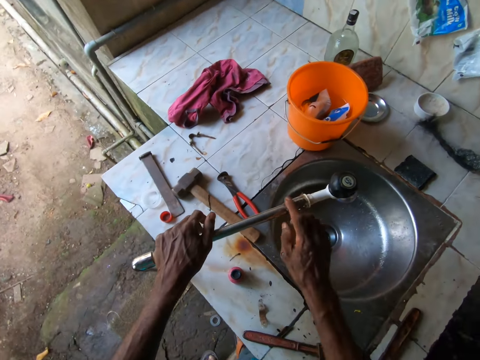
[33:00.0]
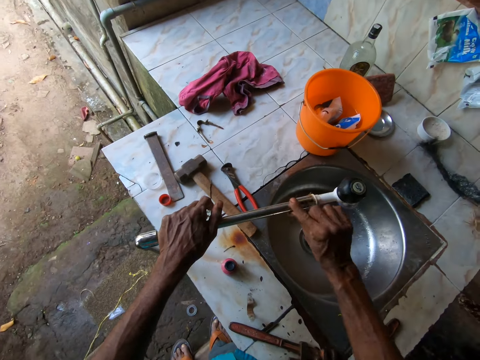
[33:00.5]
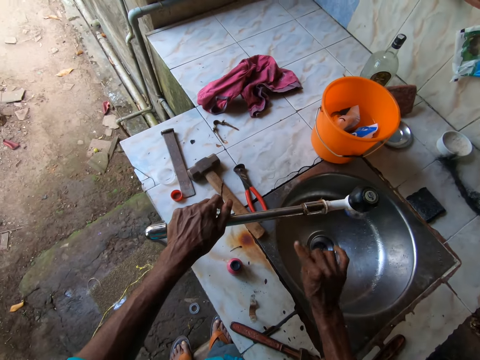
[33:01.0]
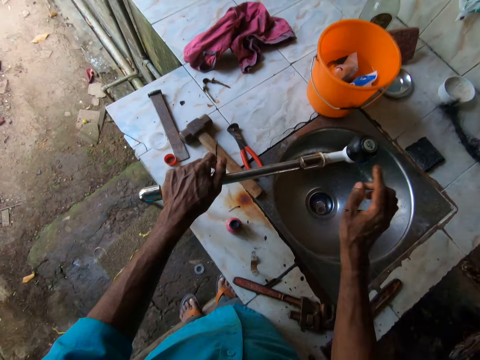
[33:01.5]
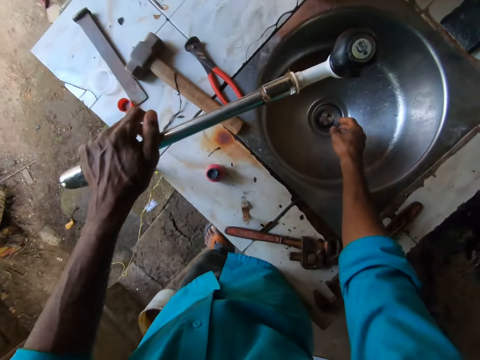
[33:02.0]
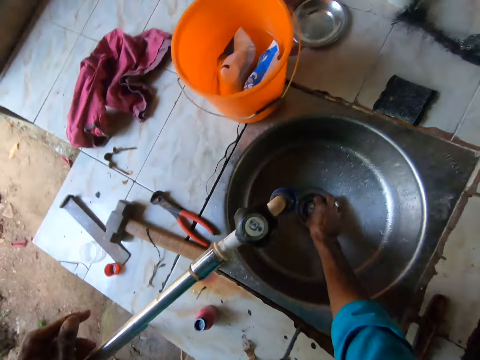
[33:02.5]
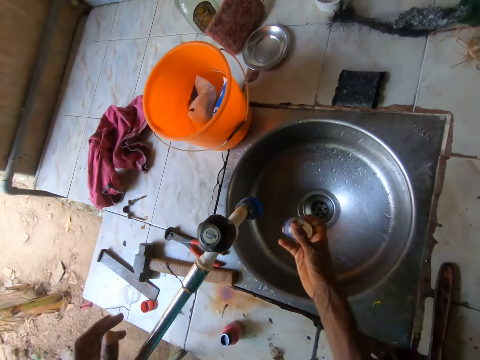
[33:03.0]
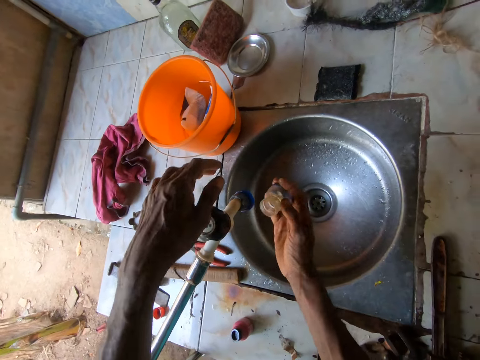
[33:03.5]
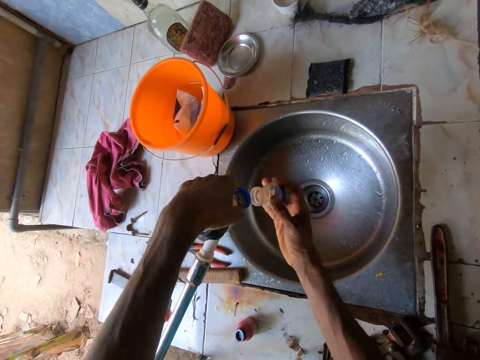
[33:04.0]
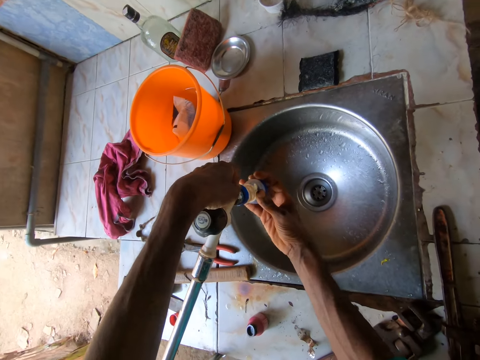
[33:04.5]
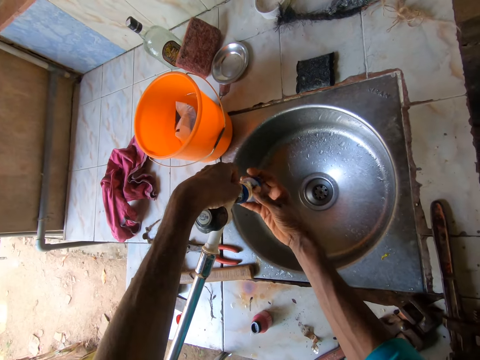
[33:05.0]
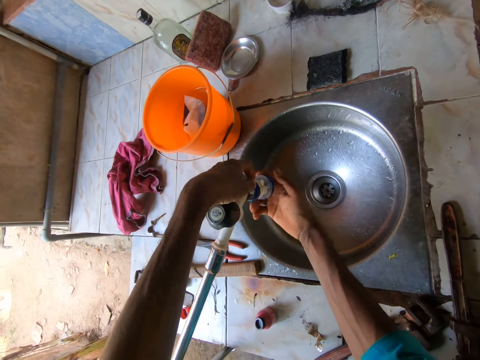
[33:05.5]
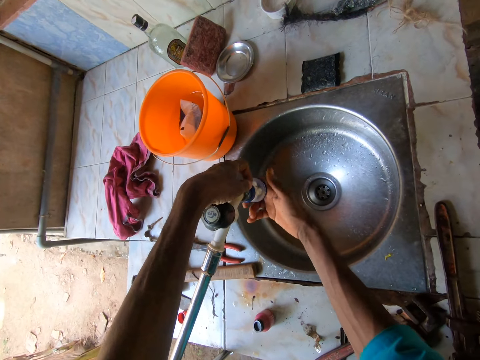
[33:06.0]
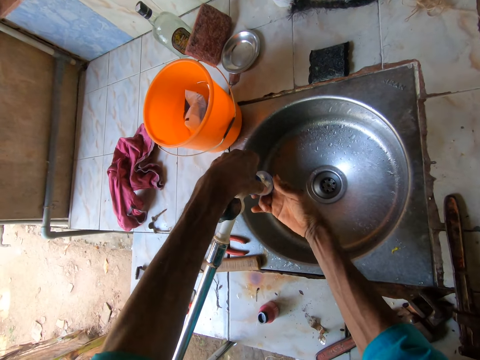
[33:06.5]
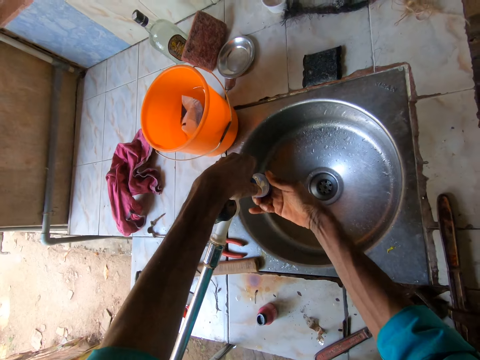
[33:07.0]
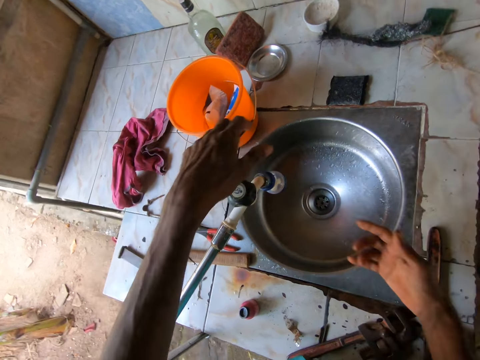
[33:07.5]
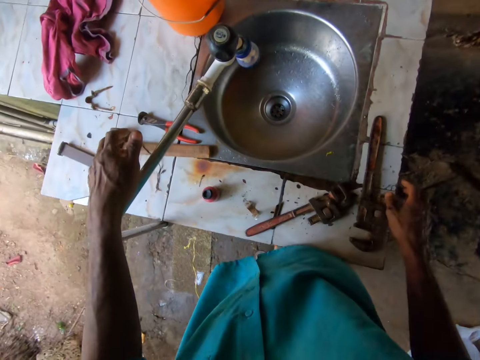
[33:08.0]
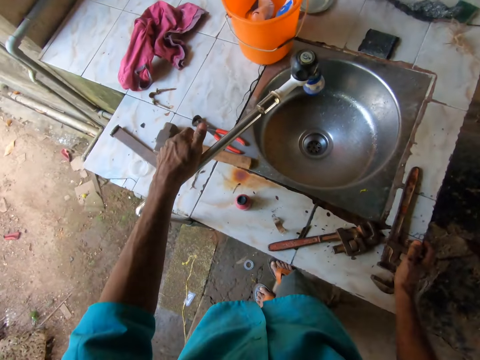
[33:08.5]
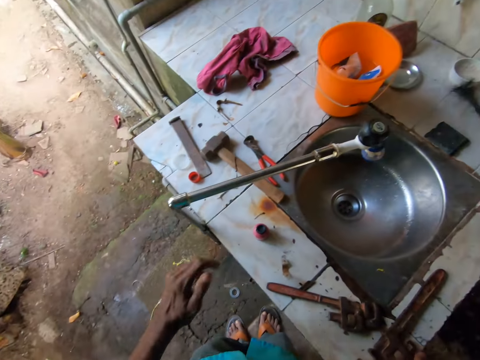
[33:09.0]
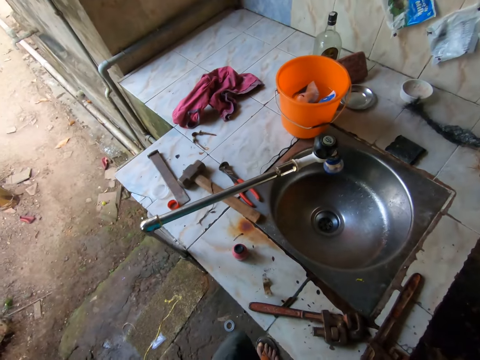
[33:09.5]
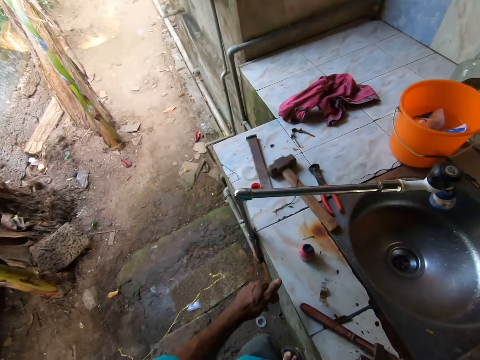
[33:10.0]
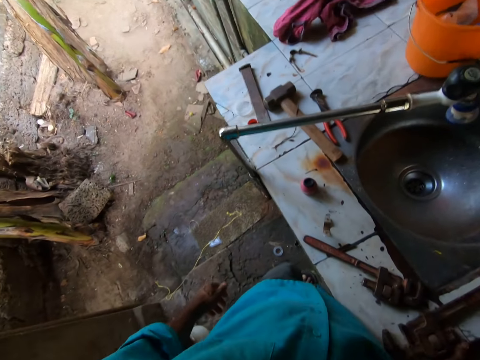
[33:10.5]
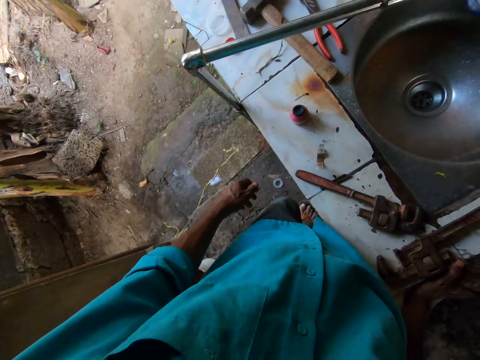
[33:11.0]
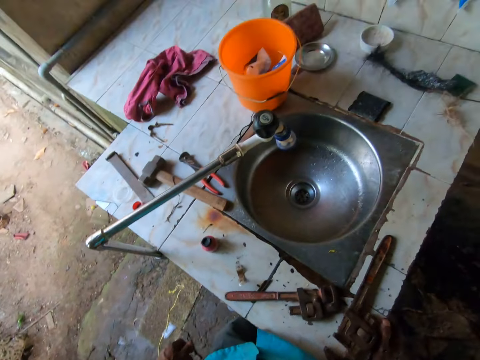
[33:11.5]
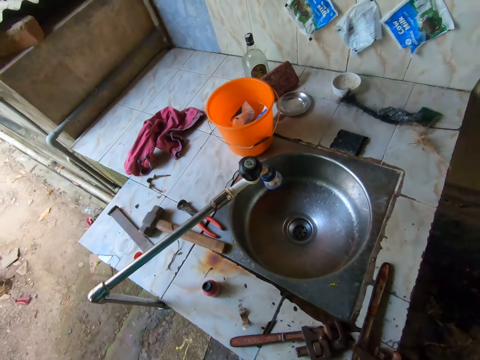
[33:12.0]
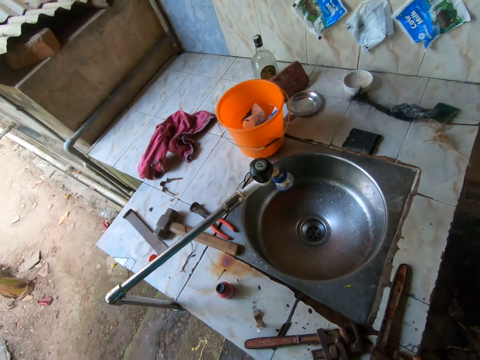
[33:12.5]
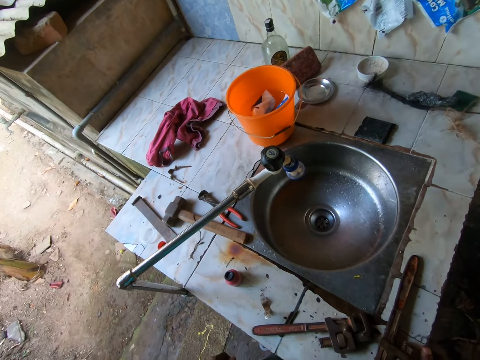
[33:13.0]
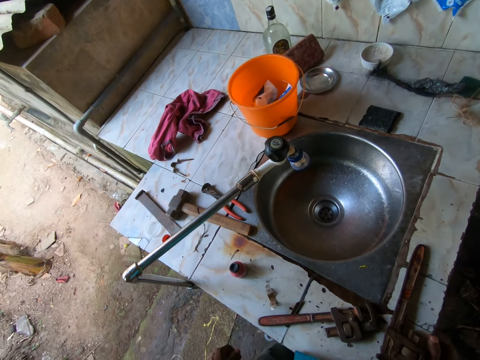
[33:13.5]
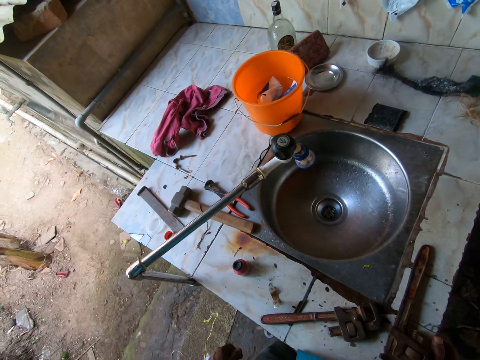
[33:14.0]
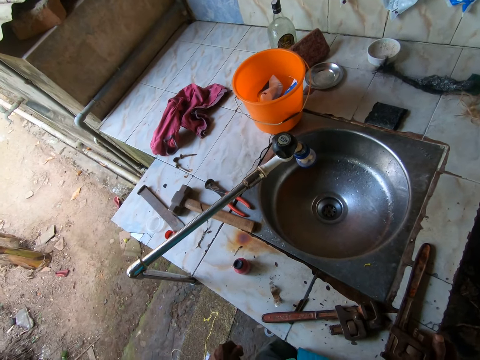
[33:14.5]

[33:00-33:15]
The camera wearer removes something from the metal pipe. He drops the faucet aerator in the sink. He picks up the tap aerator from the sink with his right hand. He holds the tap with his left hand. He screws the tap aerator on the tap with his right hand. He stares at the faucet.

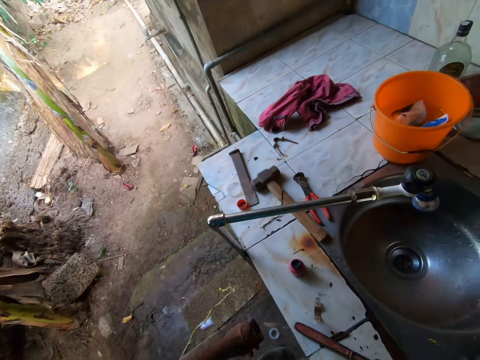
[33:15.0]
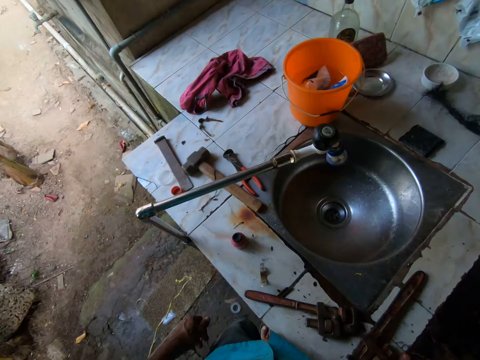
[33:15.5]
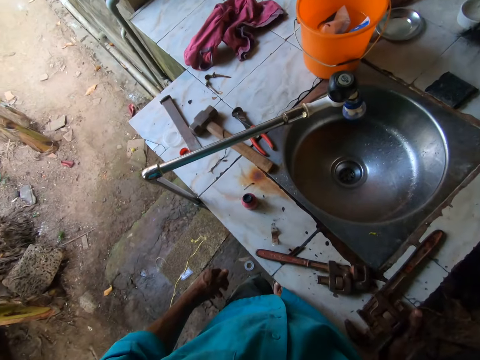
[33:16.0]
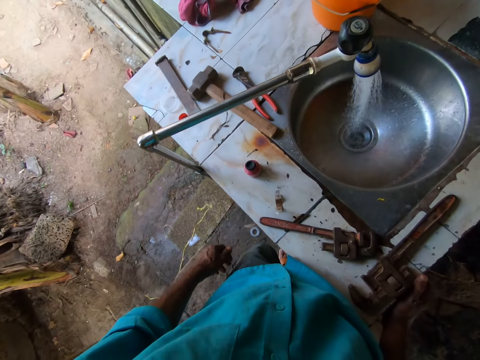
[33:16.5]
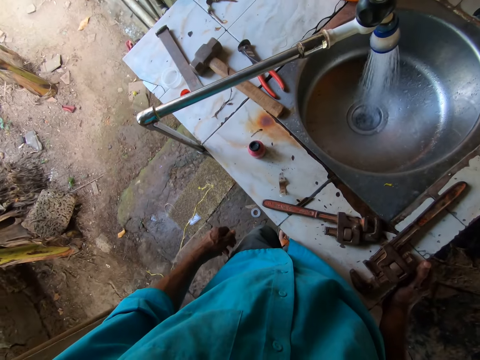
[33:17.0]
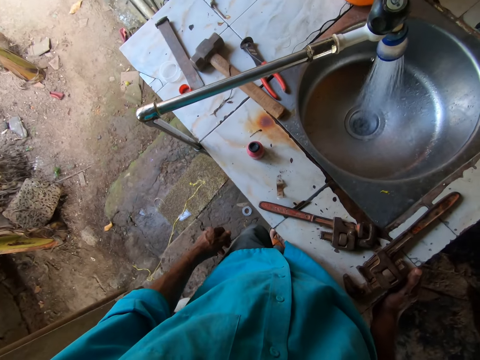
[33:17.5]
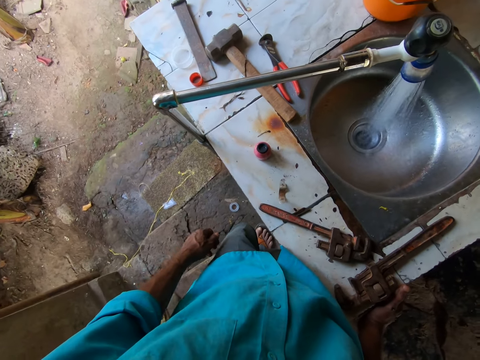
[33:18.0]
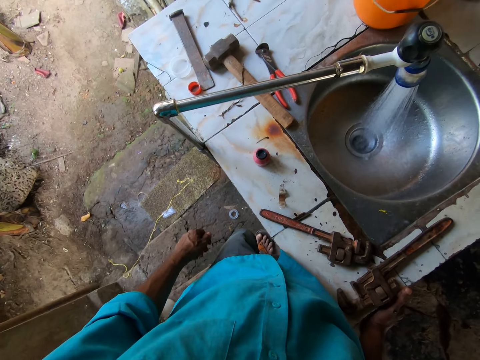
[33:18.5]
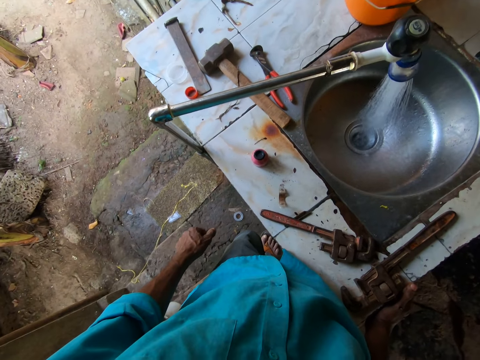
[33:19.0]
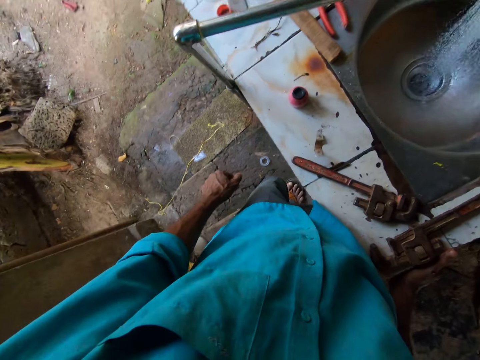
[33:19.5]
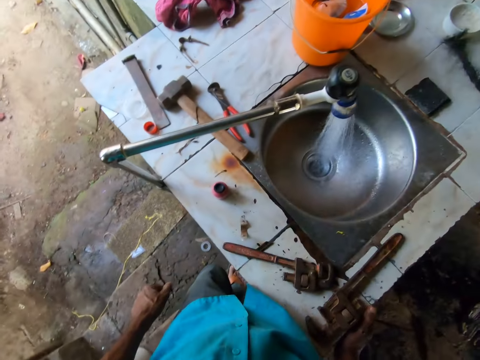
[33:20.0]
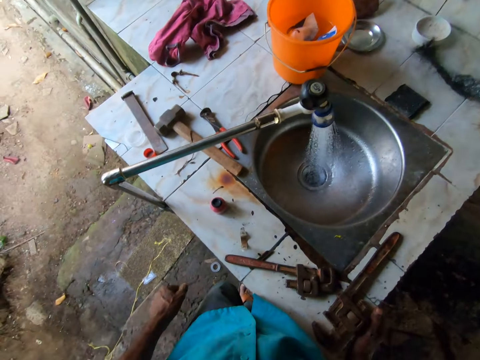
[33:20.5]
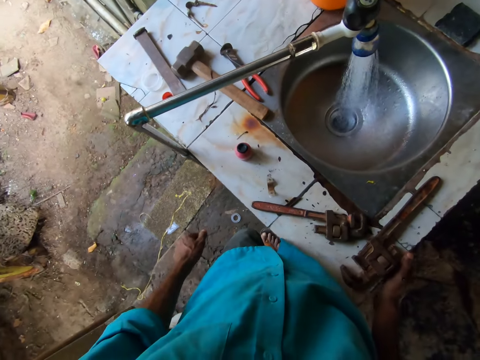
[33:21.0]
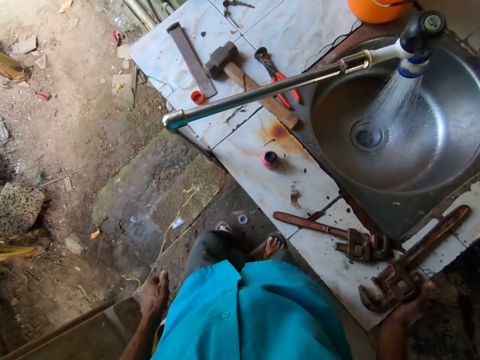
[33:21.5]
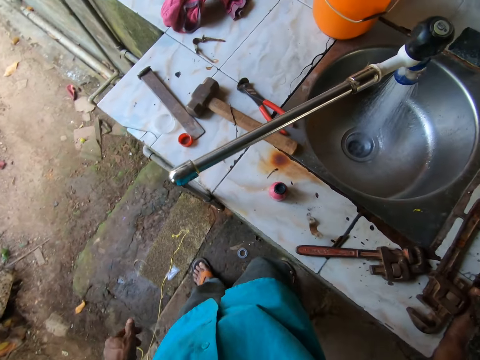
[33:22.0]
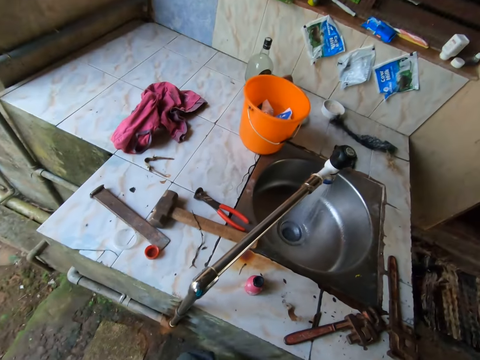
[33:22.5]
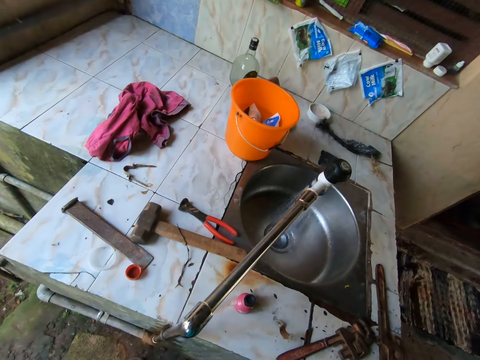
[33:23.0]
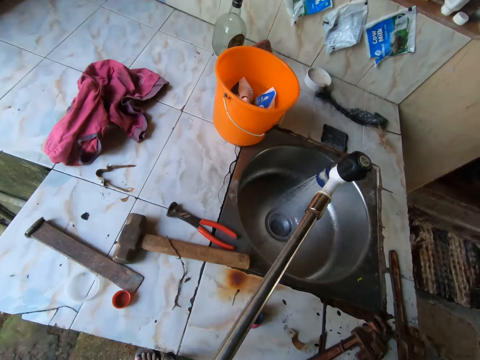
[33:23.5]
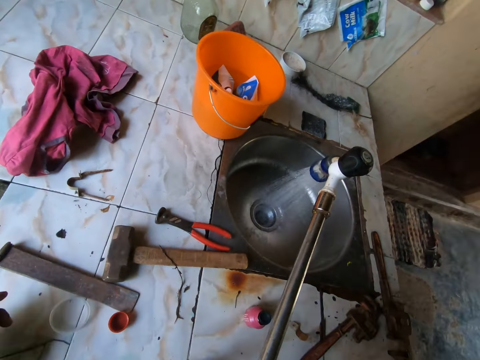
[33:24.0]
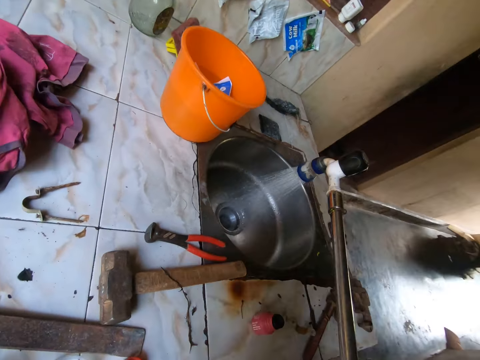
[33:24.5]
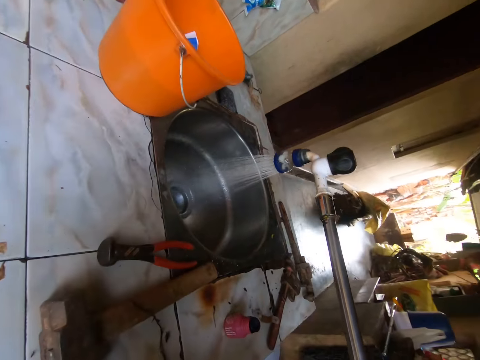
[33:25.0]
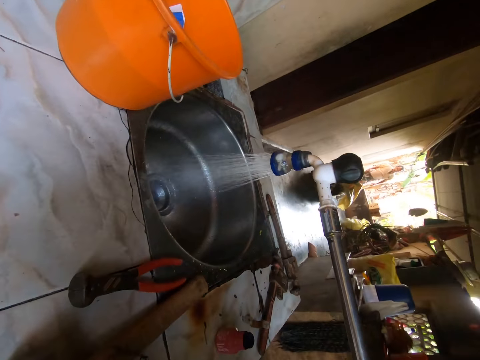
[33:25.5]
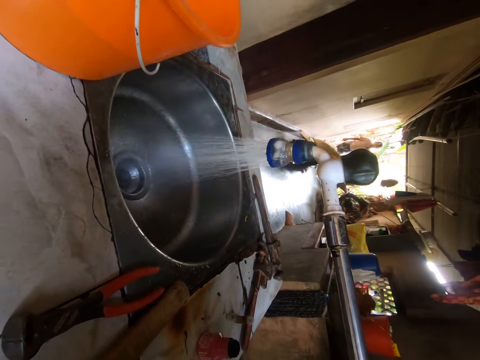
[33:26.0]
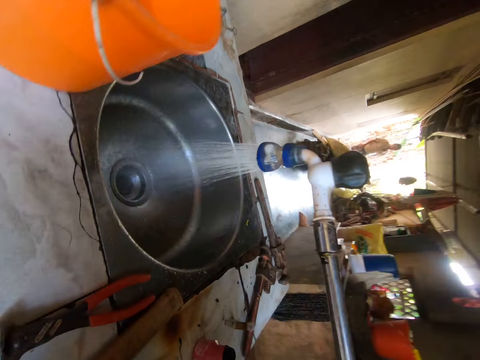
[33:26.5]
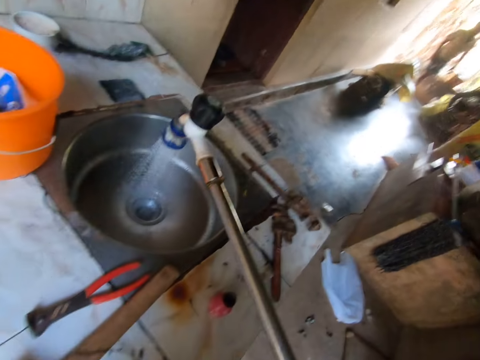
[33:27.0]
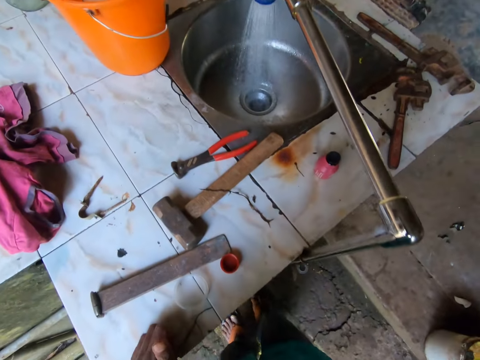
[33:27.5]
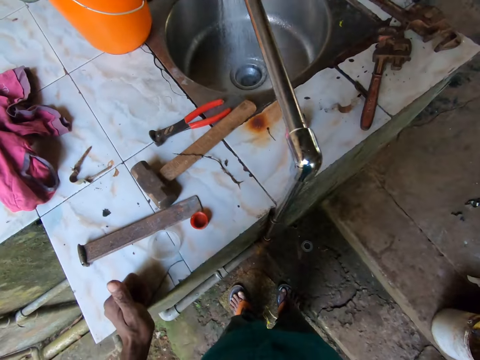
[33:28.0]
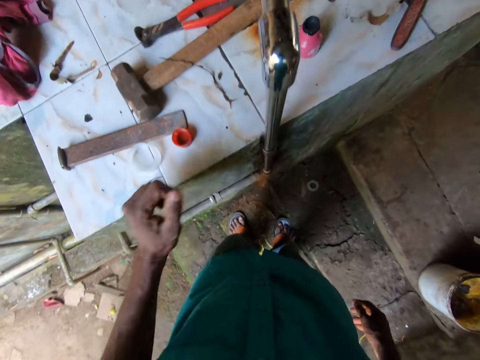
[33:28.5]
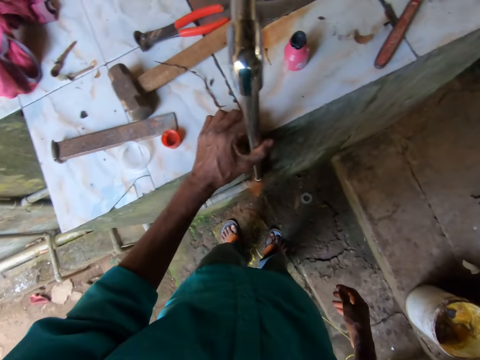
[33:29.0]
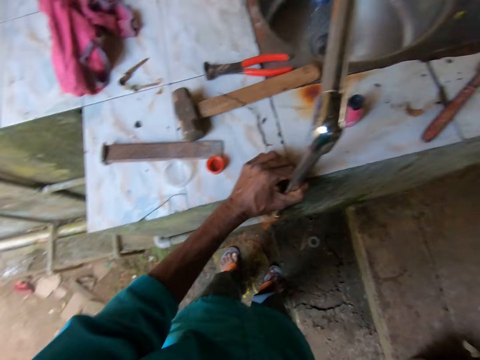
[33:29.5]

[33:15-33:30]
The camera wearer converses with a man. The camera wearer places his left hand on the sink table. He holds the pipe with his left hand.
